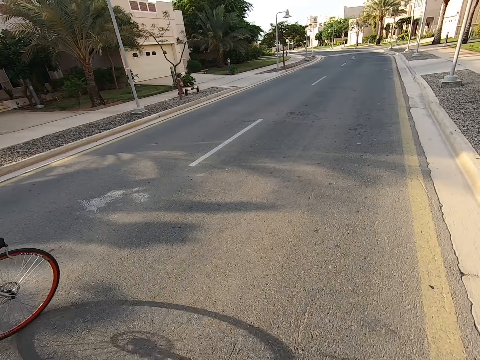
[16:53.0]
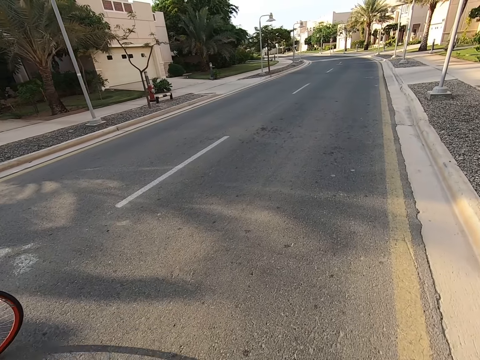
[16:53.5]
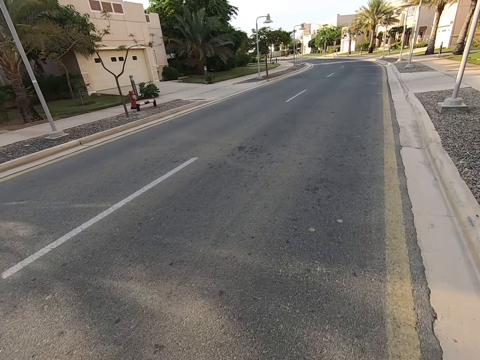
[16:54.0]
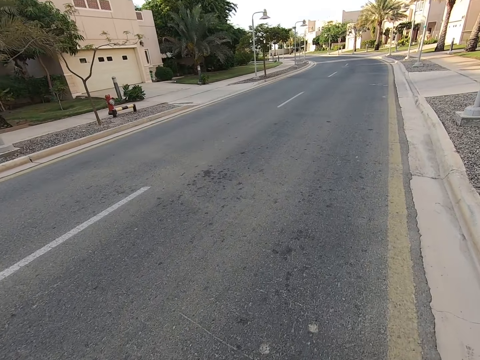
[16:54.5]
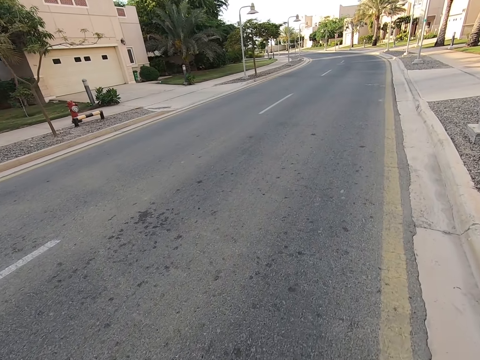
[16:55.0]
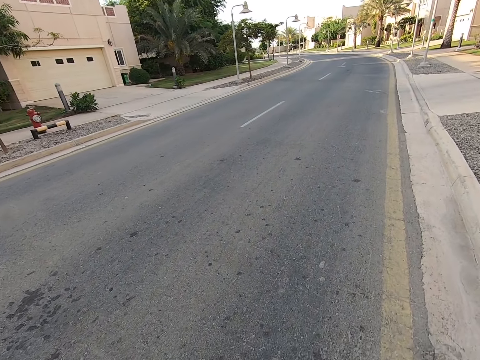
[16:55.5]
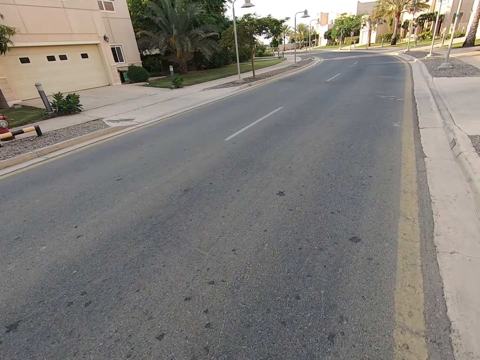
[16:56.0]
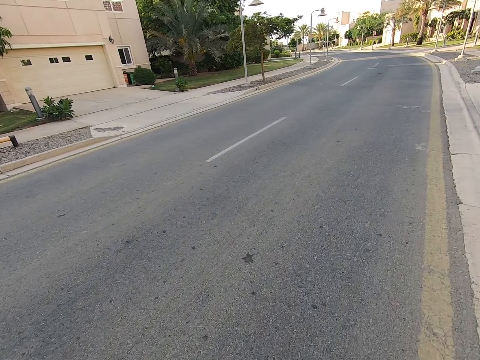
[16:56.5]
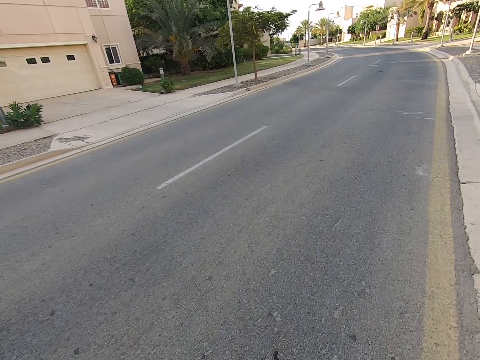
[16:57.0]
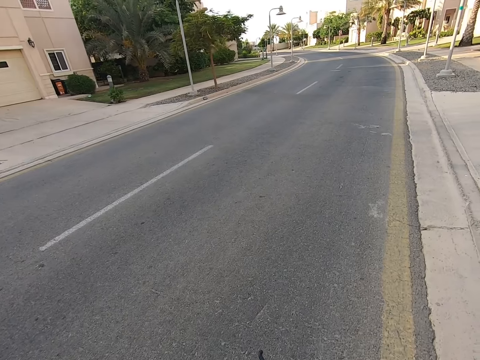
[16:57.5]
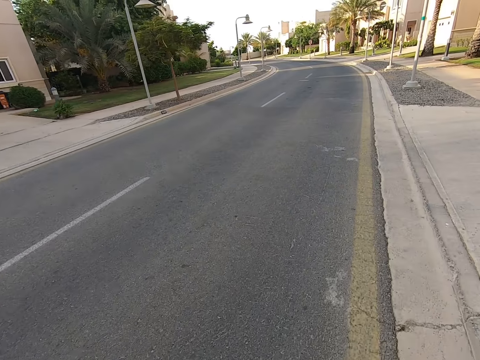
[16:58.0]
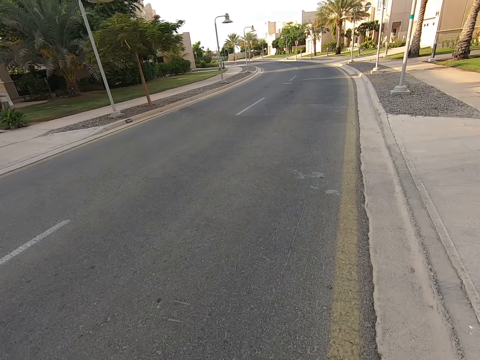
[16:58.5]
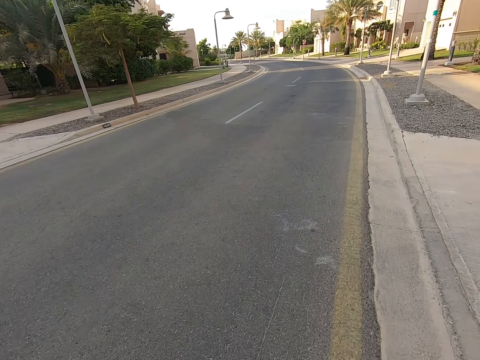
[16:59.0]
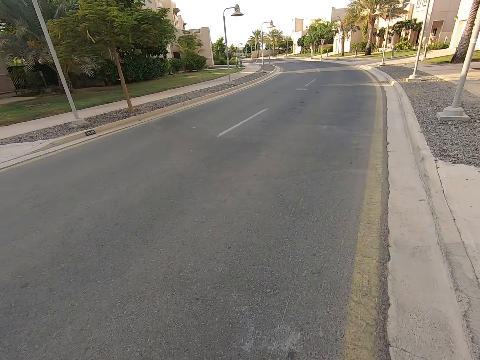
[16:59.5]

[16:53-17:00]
The camera wearer cycles ahead of a person.

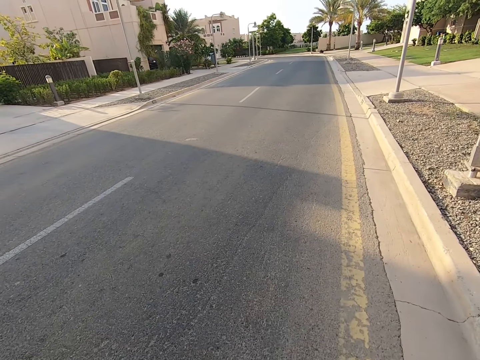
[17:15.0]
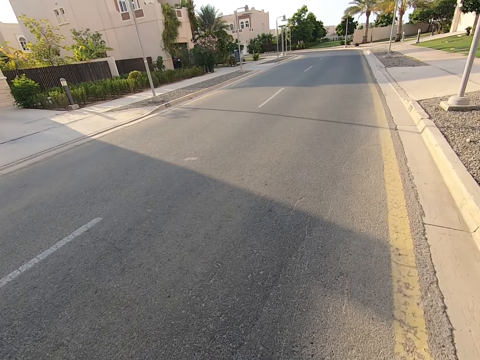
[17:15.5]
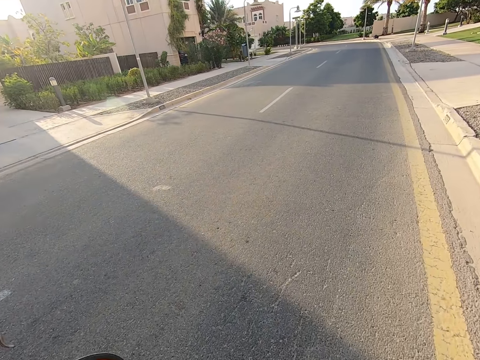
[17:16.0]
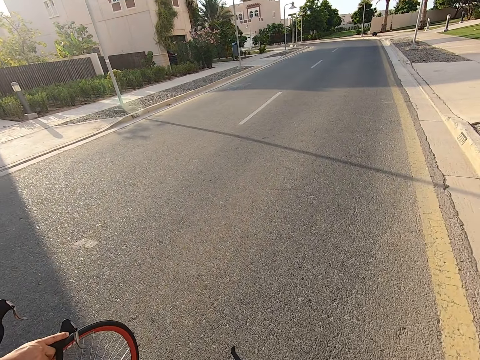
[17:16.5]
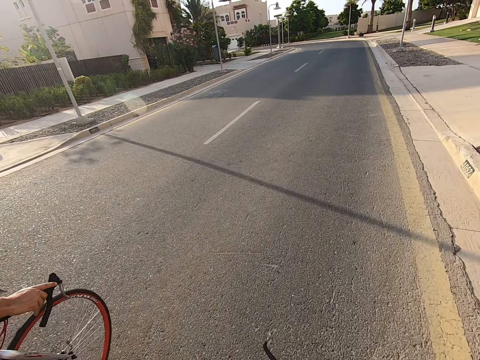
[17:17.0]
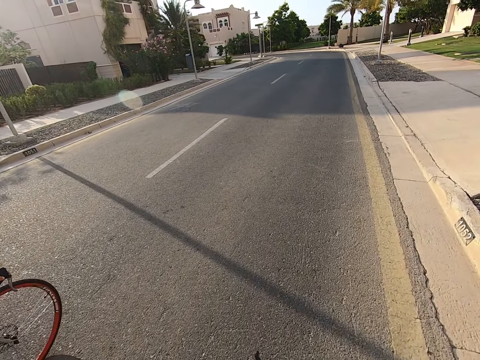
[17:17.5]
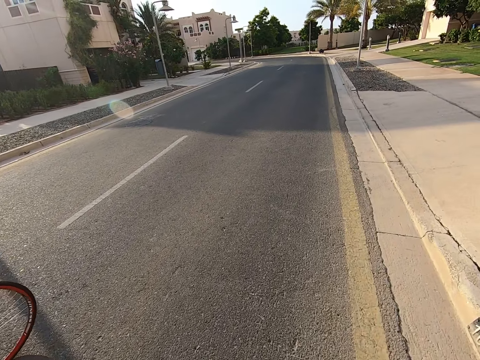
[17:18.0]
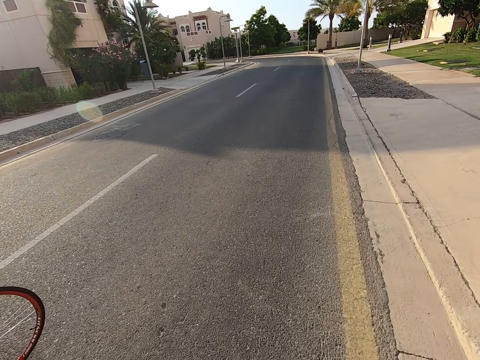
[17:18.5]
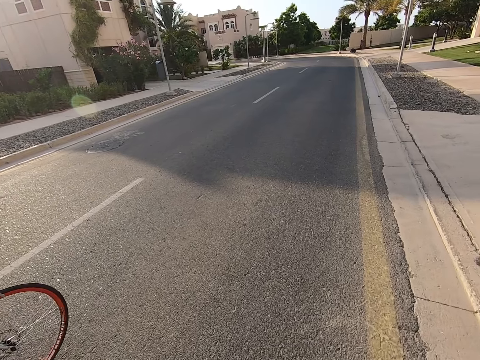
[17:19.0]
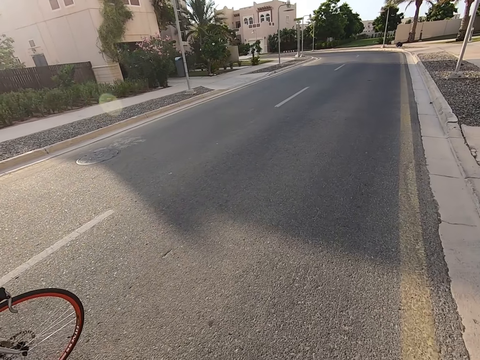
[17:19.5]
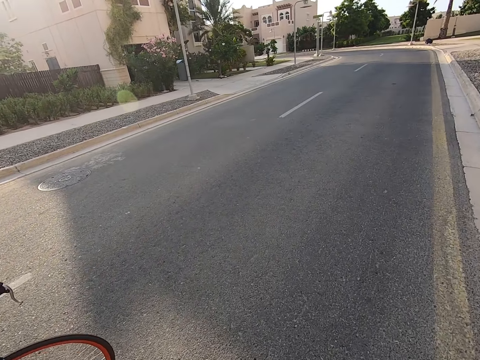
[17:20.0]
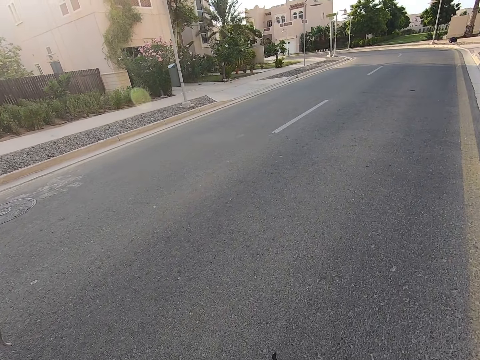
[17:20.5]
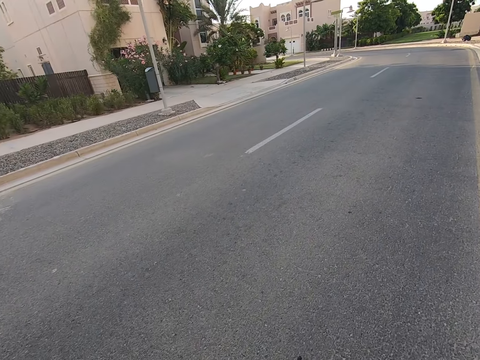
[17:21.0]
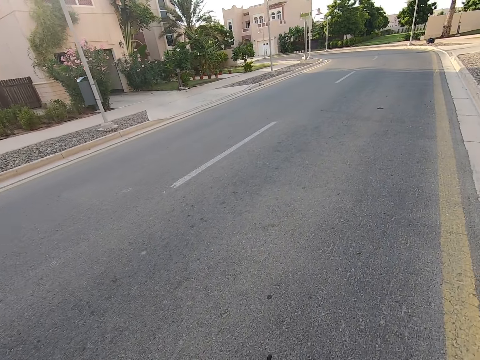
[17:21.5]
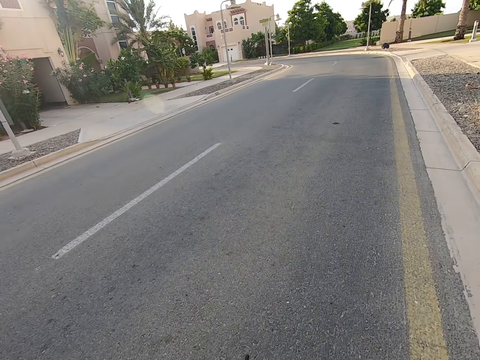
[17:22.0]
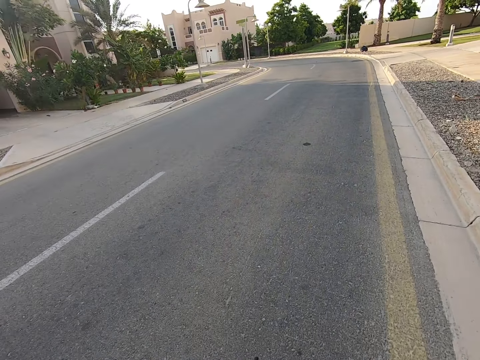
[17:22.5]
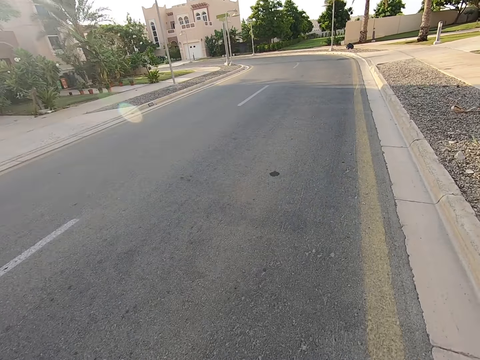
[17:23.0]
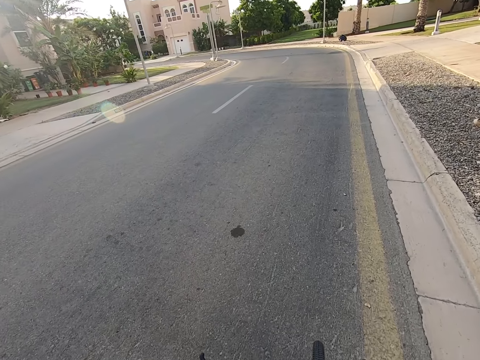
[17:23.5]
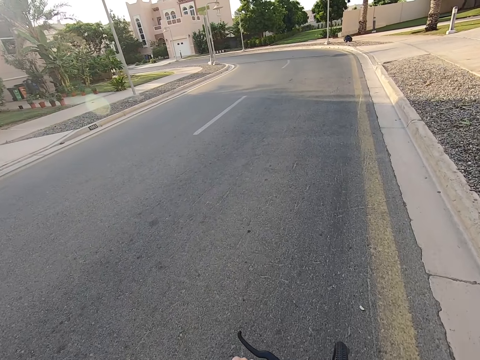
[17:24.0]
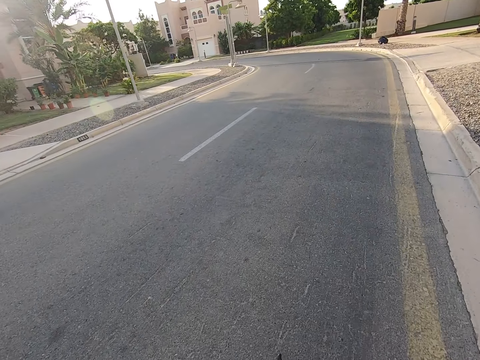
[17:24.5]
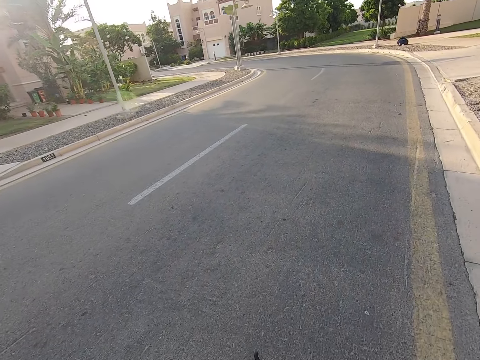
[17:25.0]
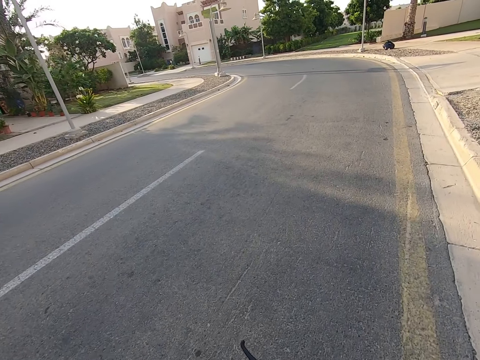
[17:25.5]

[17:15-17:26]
A person rides a bicycle beside the camera wearer. The person interacts with the camera wearer. The camera wearer rides a bicycle on the road.

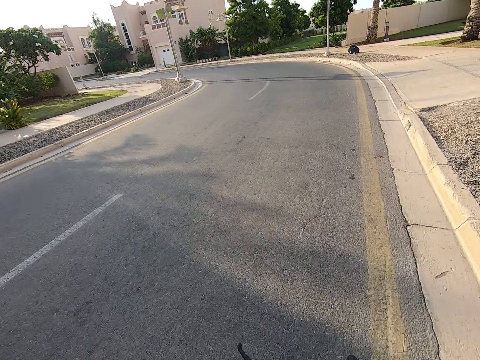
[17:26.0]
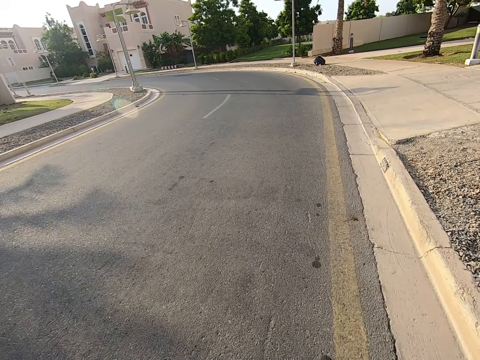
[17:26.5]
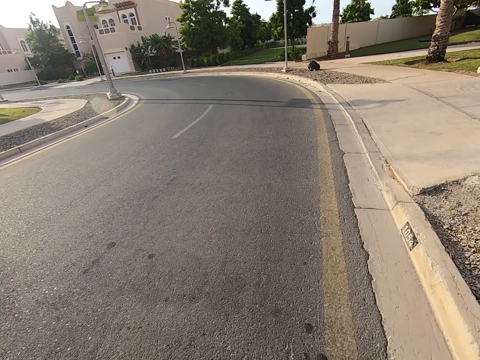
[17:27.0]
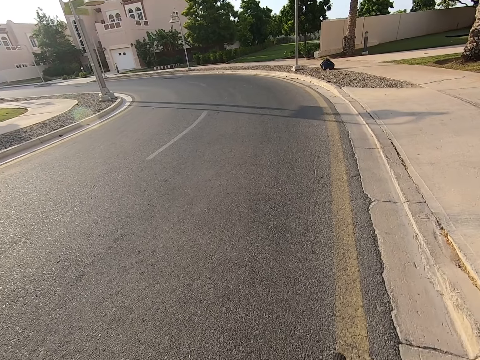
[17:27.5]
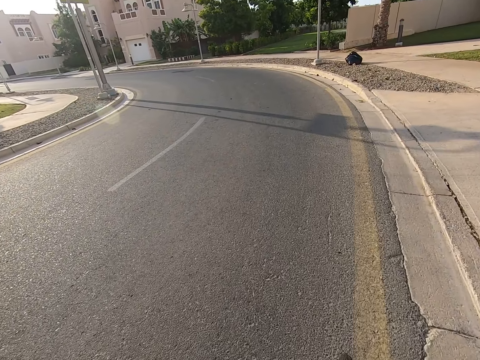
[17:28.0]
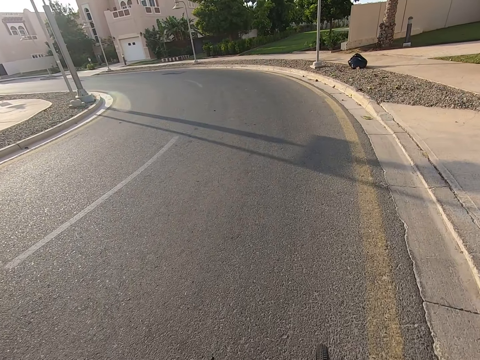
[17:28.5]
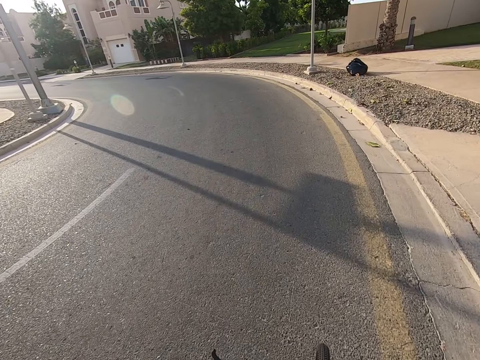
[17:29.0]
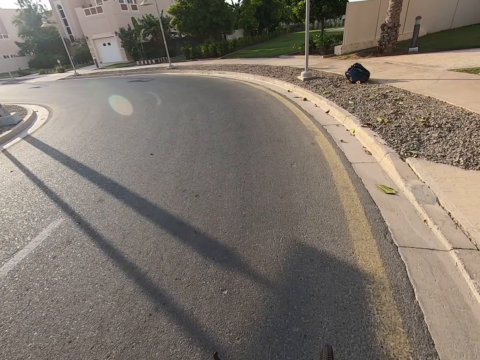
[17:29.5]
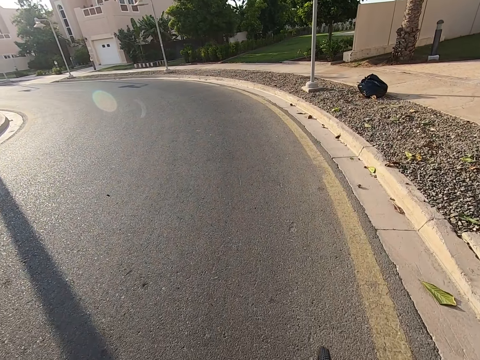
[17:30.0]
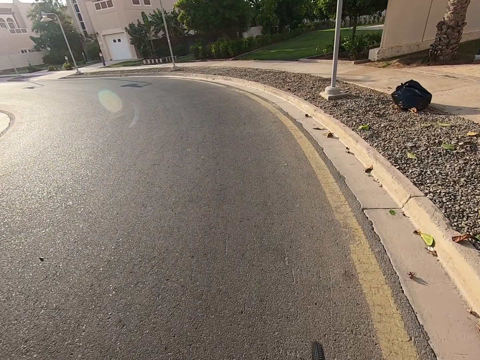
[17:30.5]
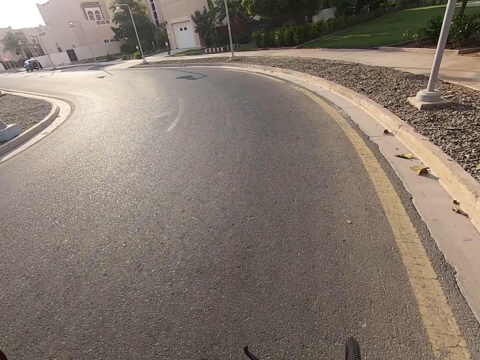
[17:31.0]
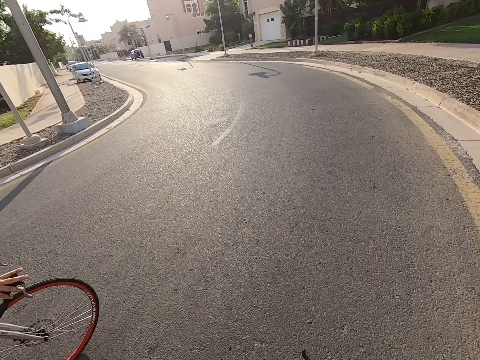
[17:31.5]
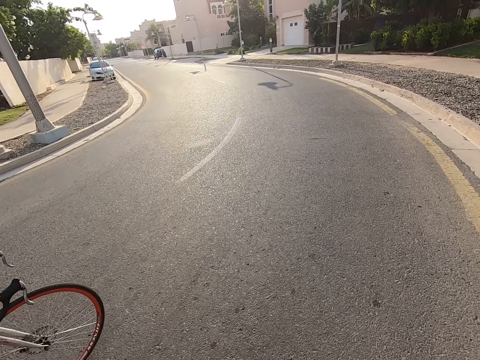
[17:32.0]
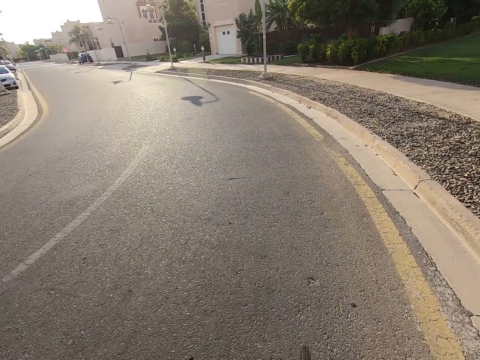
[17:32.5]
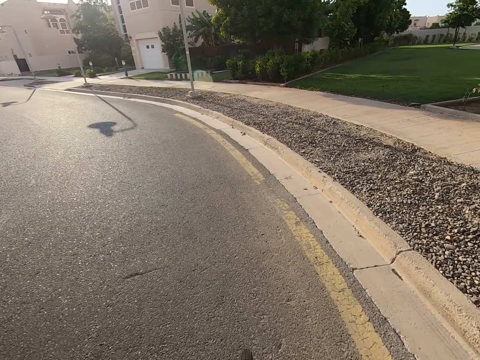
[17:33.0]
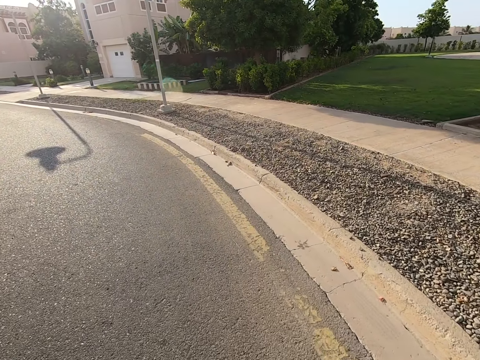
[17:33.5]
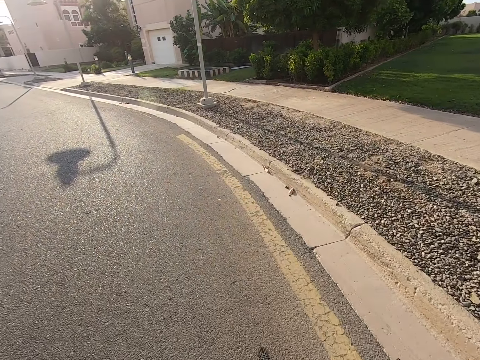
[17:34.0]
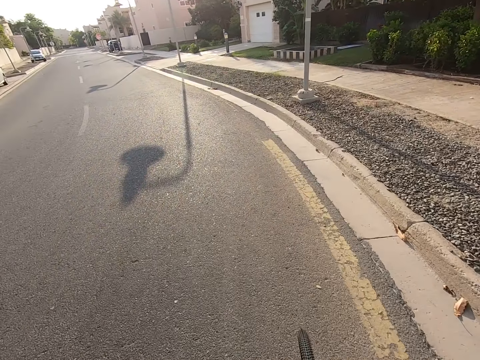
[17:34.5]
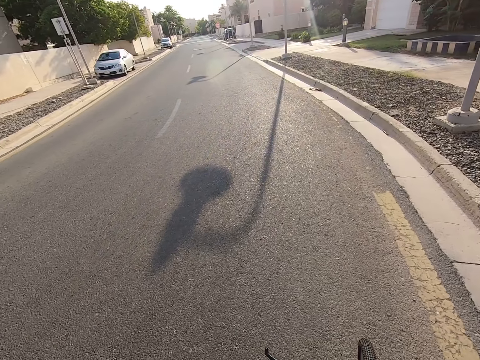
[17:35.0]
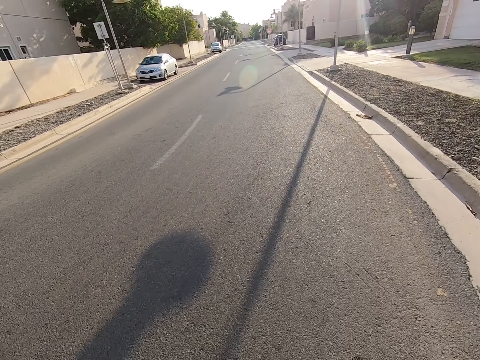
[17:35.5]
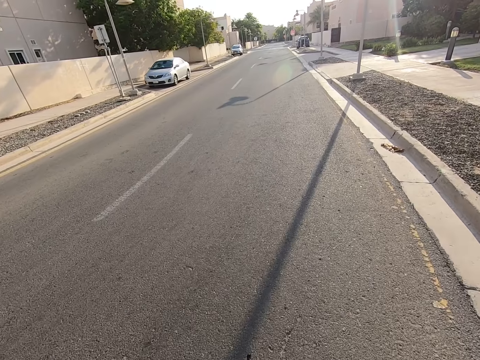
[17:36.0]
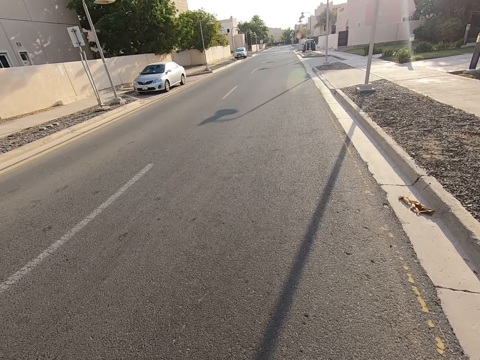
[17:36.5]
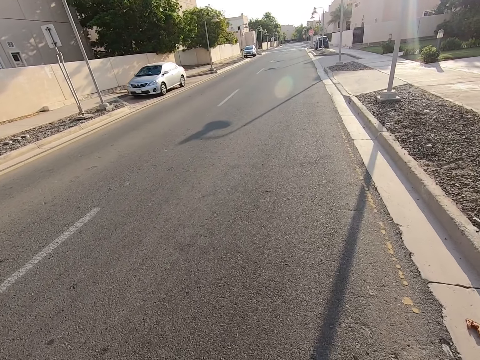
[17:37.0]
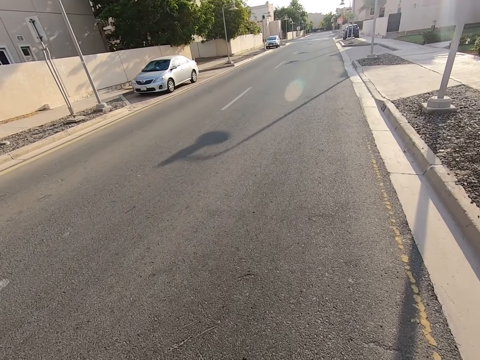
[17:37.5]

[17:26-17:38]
The camera wearer turns towards the left hand side of the road with a person. The person rides a bicycle on the road. The camera wearer cycles on the road with the person.
